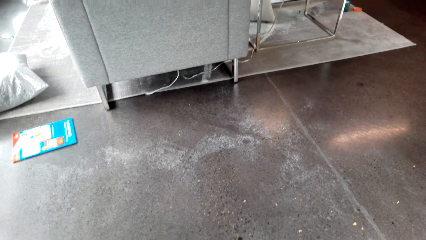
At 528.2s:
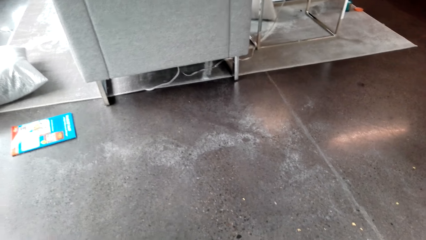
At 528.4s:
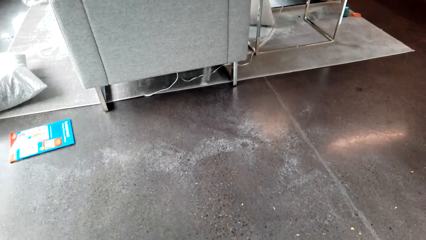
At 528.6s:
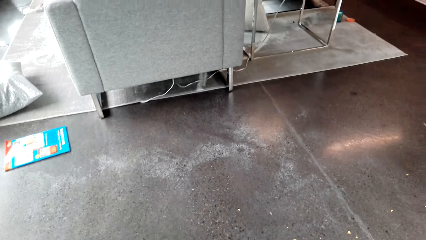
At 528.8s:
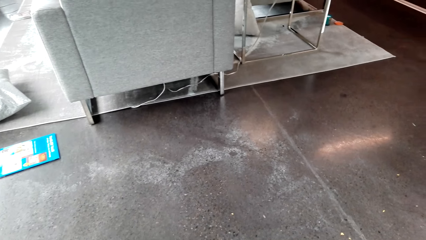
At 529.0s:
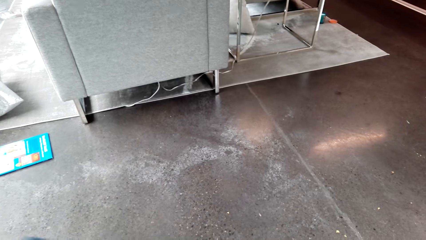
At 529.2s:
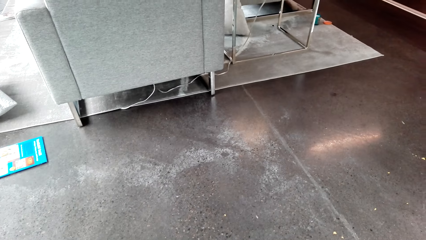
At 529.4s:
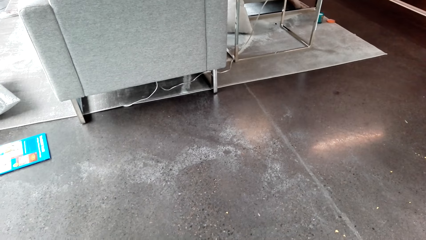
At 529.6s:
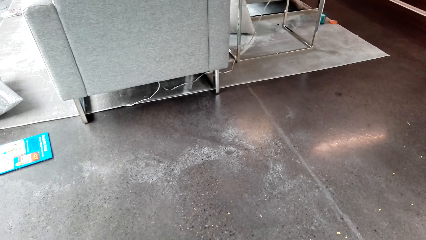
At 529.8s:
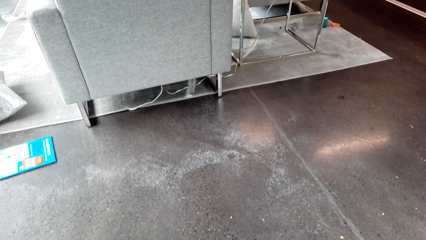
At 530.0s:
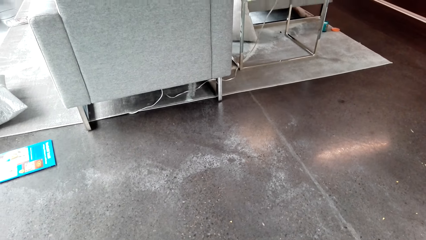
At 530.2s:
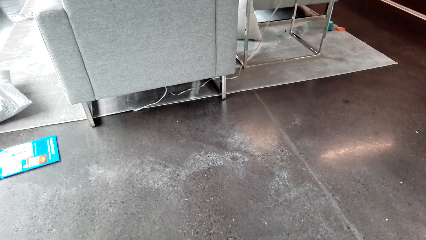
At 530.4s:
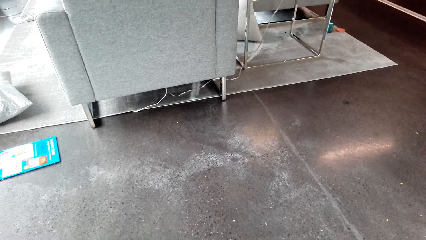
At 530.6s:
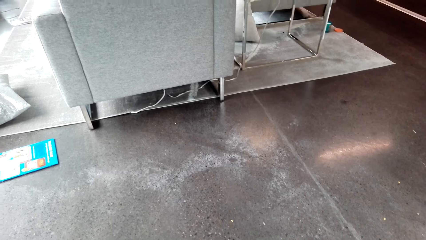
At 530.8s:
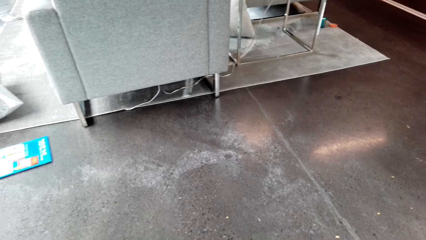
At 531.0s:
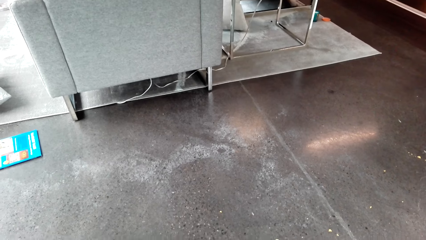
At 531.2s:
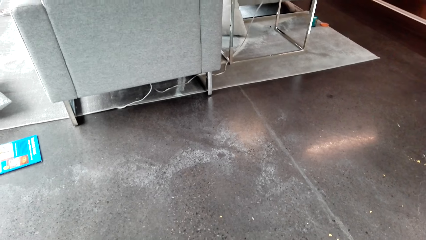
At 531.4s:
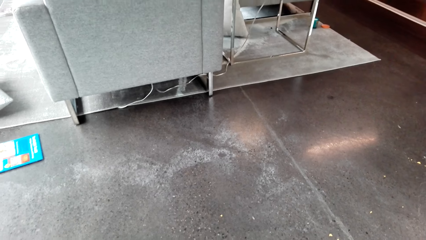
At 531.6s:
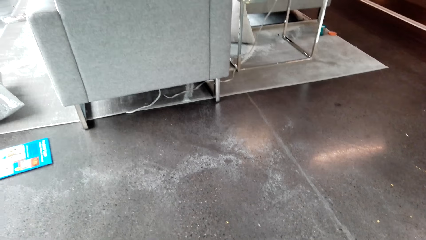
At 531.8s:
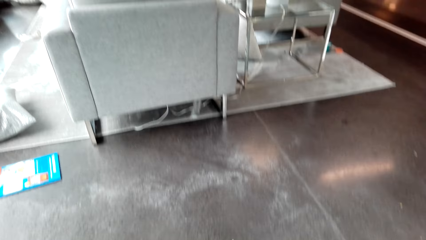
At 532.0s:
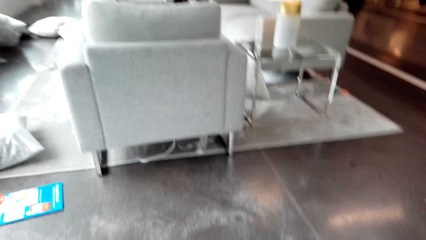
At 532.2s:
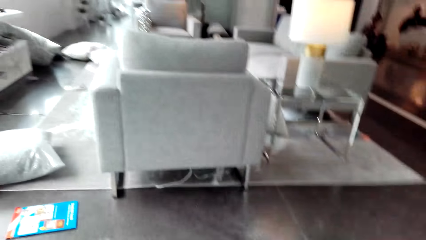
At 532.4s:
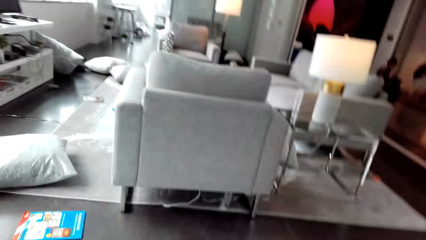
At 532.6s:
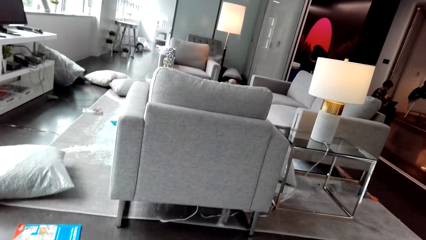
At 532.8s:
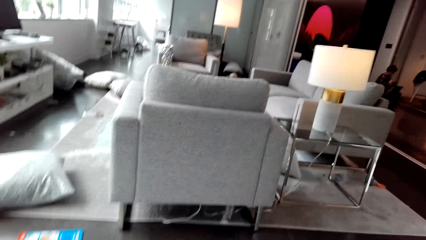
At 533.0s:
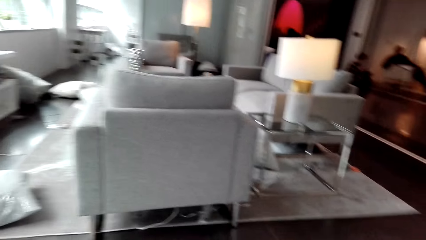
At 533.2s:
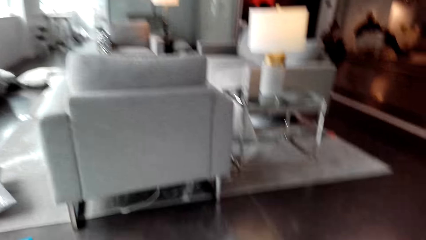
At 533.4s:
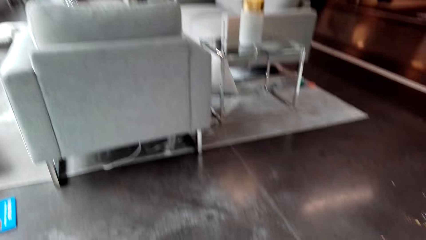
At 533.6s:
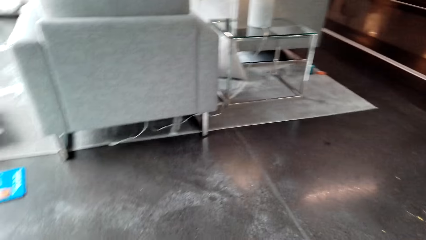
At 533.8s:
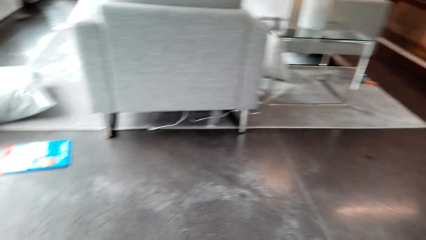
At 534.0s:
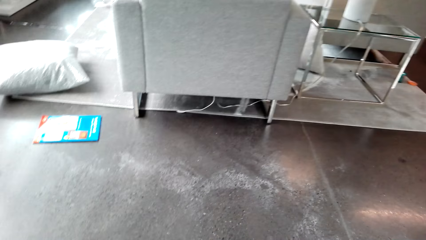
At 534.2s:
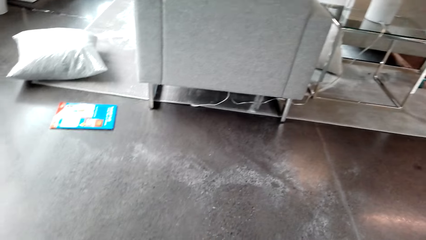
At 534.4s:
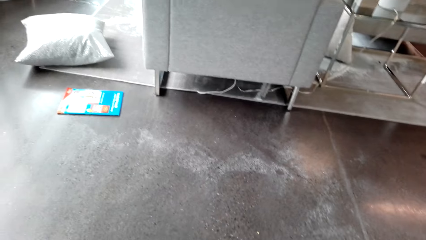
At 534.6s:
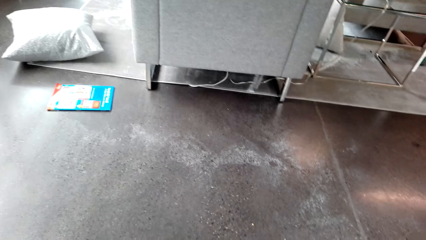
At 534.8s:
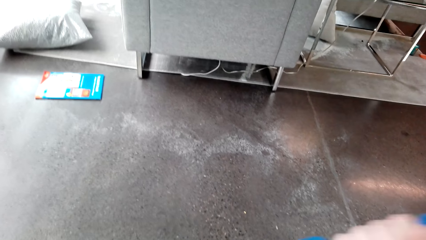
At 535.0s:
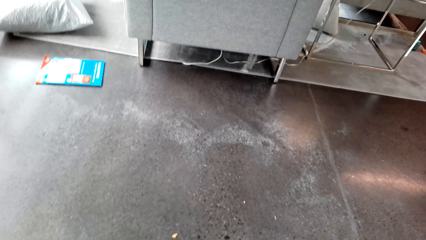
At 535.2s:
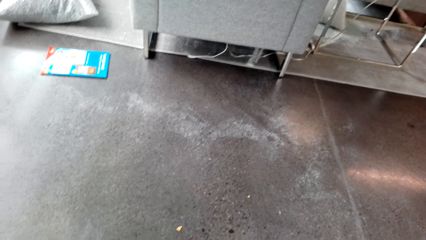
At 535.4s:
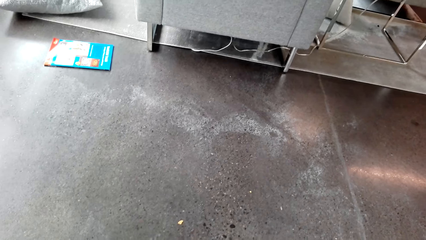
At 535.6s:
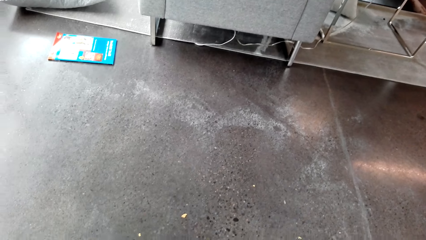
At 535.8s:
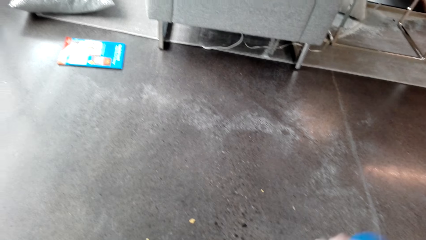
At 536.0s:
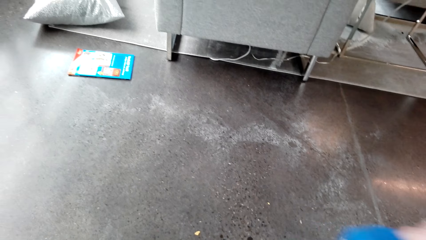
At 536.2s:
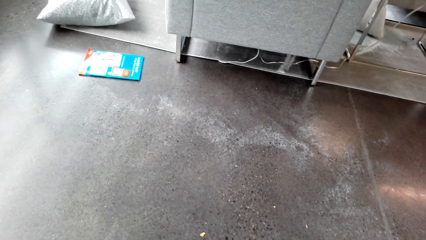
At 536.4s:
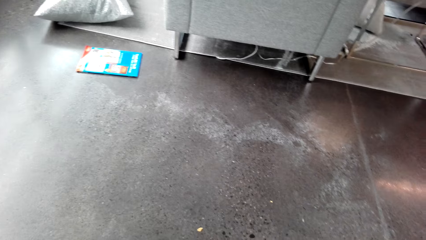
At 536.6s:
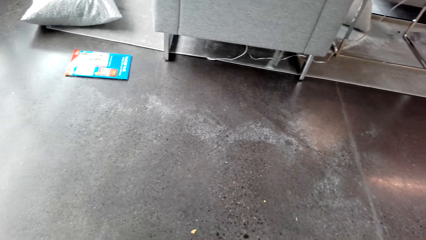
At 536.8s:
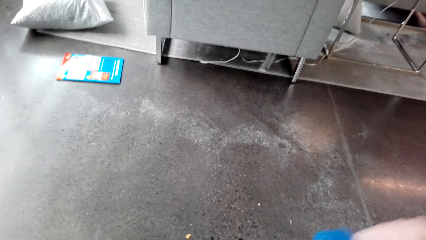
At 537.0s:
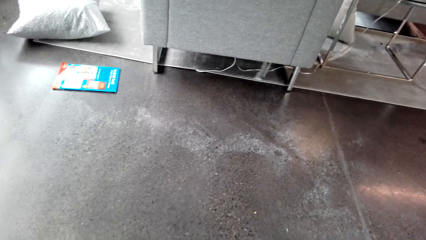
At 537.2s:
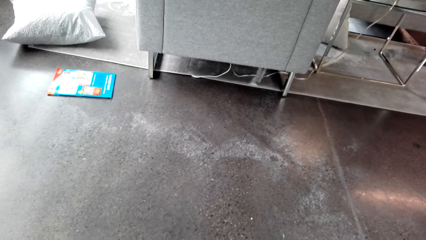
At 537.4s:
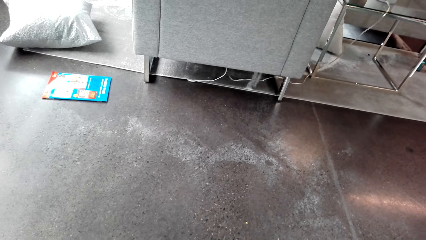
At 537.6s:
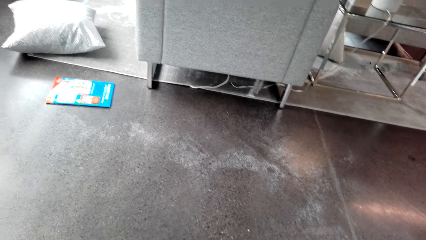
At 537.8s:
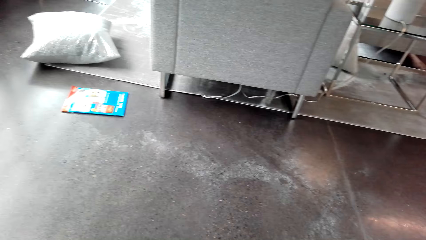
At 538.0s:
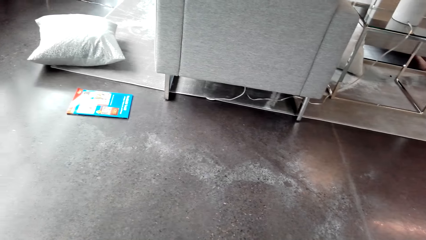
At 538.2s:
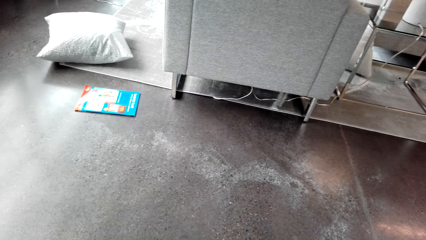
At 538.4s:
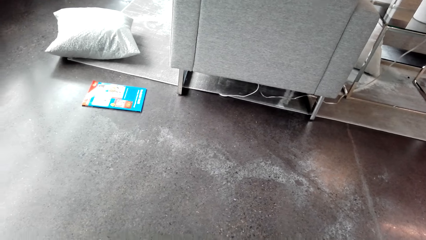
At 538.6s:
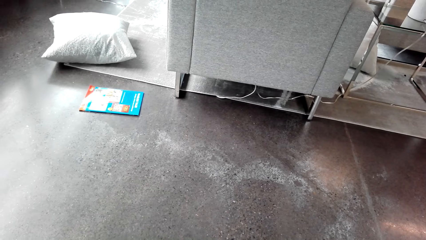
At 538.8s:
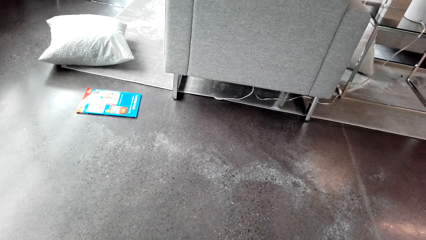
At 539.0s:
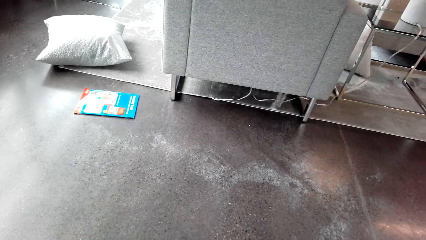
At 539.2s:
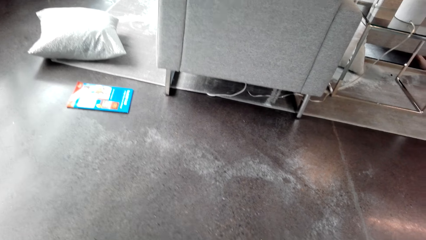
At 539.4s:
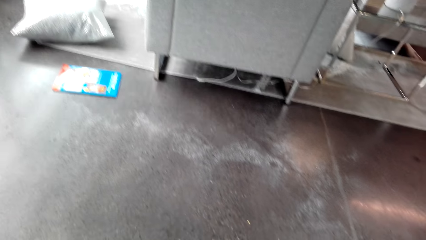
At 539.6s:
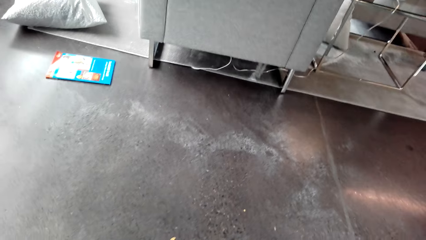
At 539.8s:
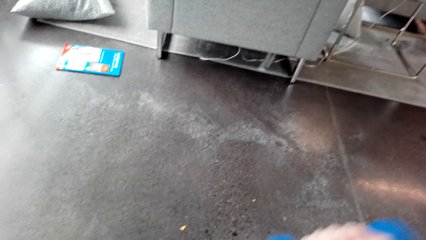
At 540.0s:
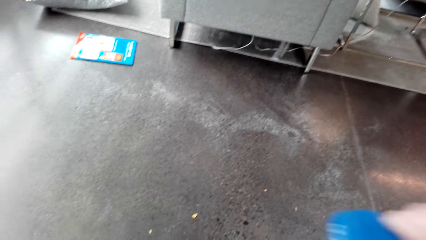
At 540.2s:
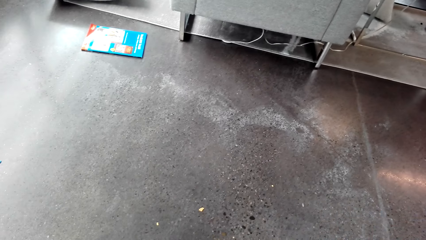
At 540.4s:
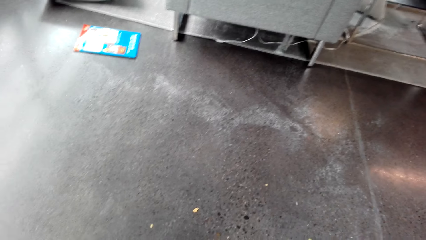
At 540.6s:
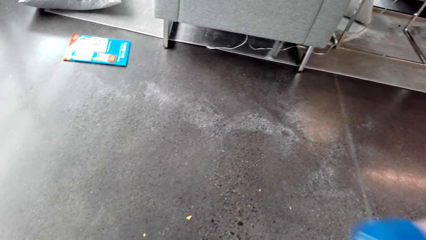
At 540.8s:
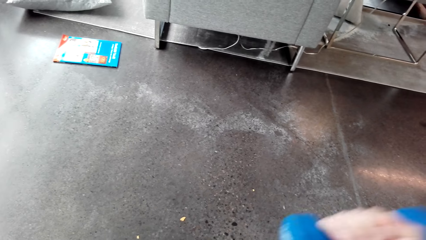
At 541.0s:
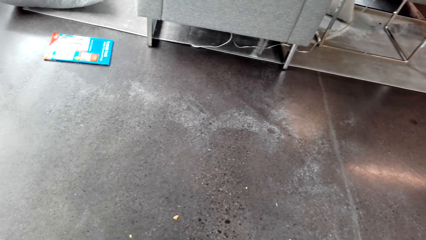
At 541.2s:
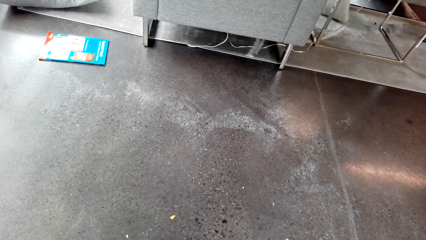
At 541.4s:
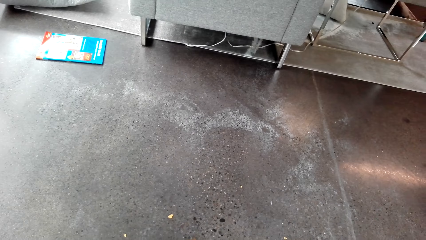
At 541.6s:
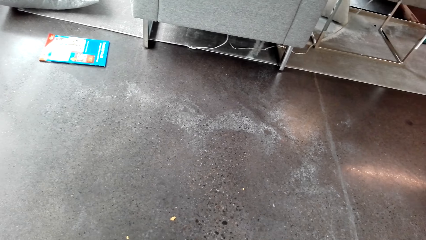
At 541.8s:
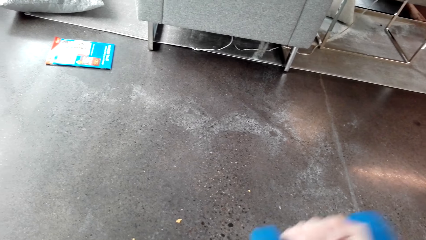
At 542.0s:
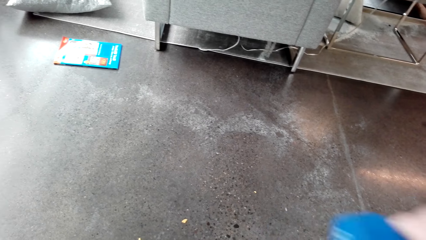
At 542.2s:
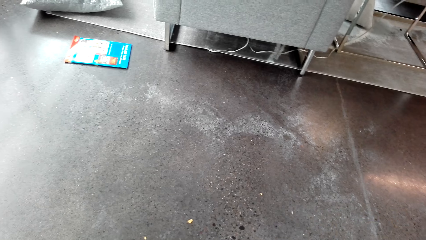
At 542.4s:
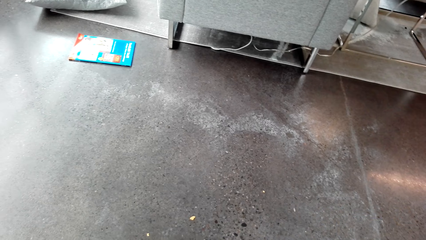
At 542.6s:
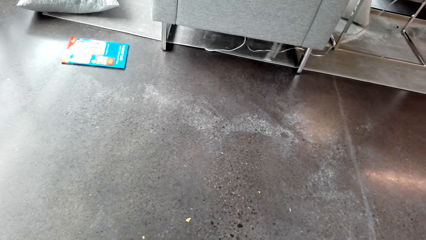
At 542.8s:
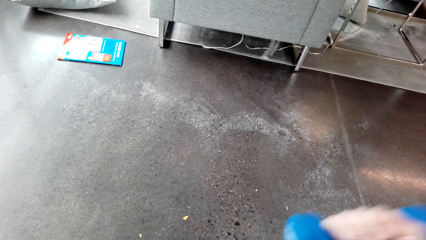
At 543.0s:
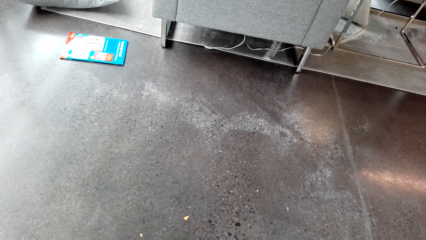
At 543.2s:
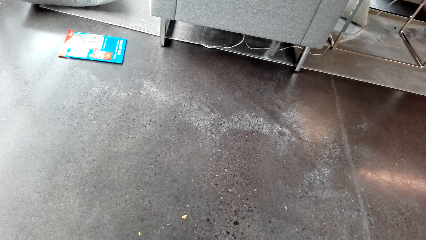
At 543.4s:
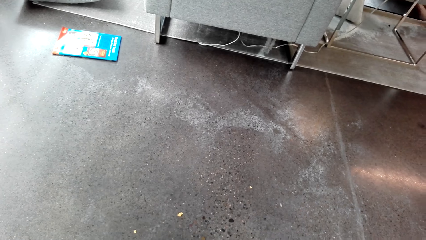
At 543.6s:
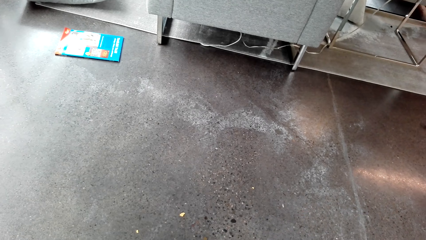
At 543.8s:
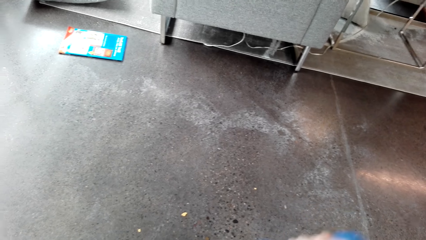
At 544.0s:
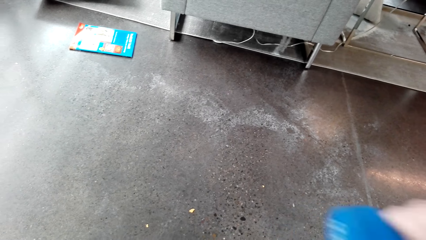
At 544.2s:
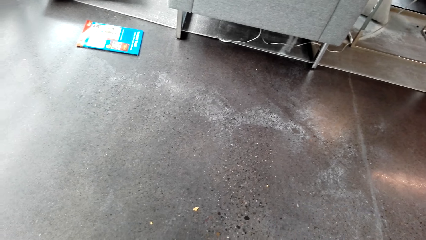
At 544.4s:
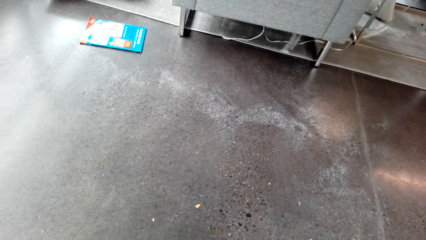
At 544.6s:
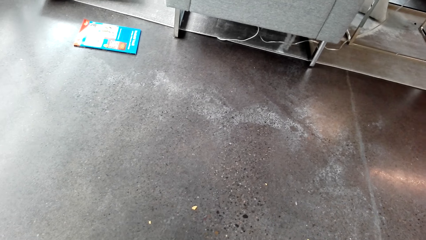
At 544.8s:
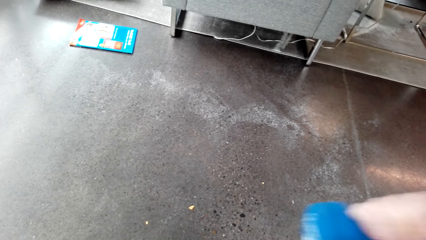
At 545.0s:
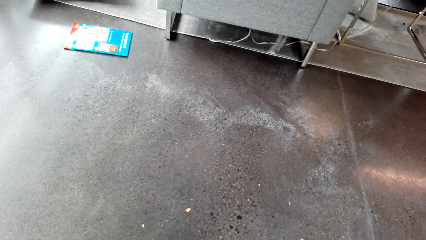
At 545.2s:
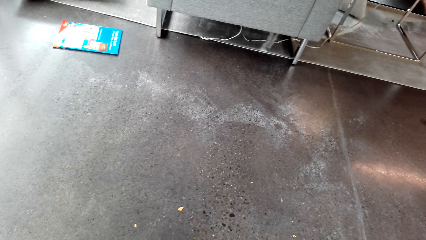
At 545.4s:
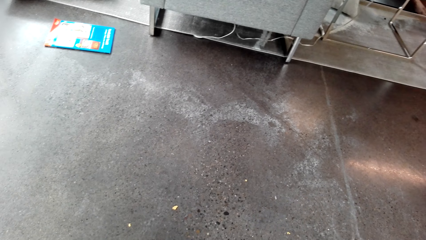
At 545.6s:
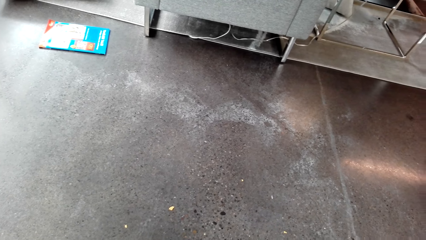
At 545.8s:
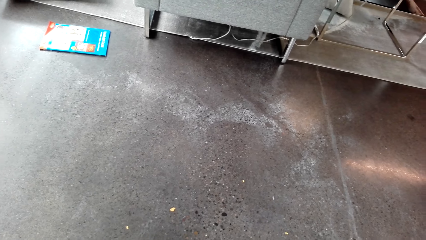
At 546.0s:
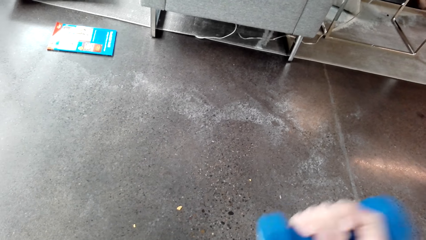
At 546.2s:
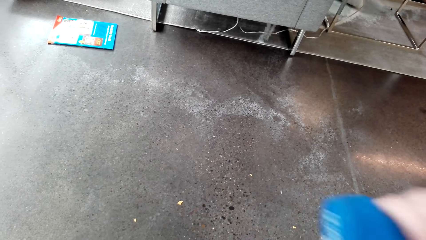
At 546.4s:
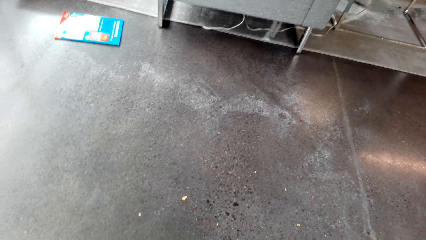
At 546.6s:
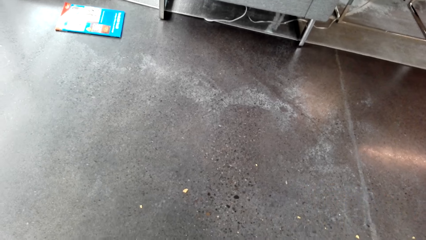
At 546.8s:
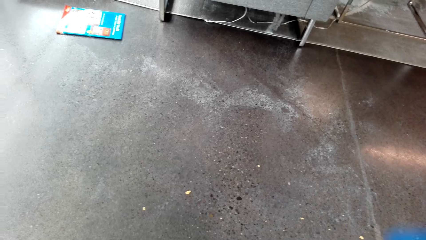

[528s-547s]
The camera wearer lifts dumbbells. They exercise with the dumbbells. They exercise with the dumbbells again.
